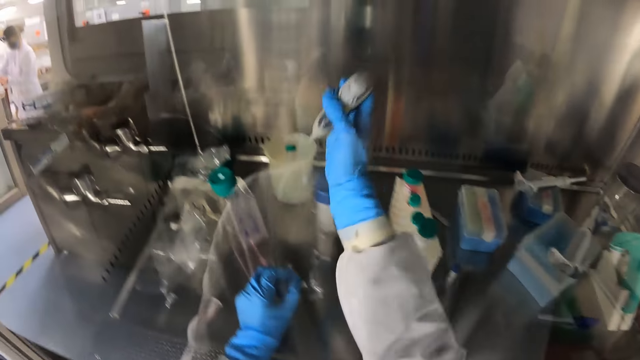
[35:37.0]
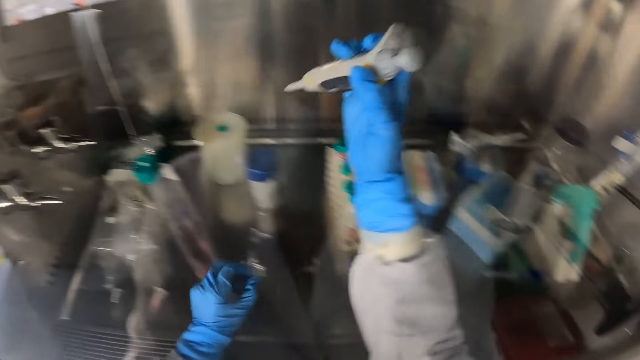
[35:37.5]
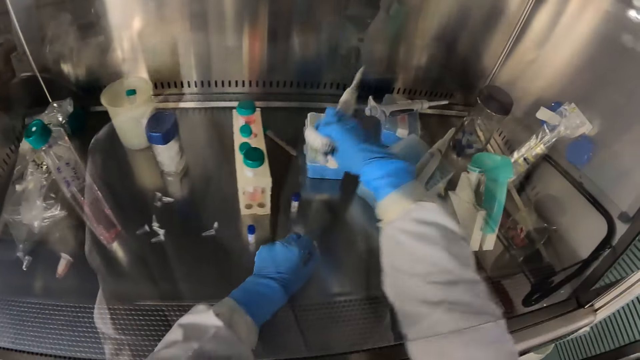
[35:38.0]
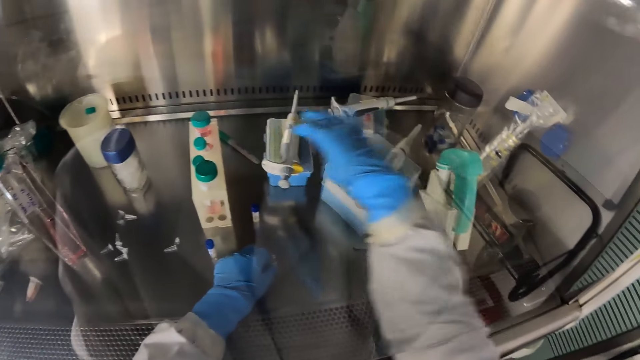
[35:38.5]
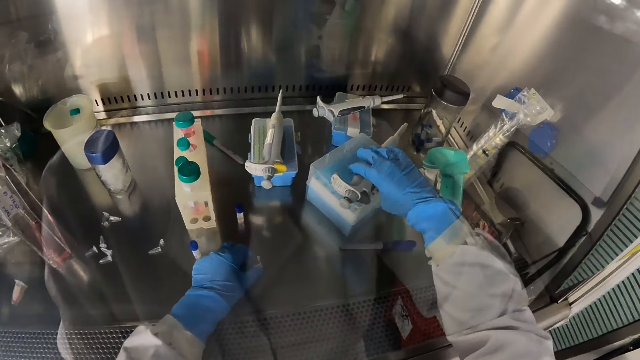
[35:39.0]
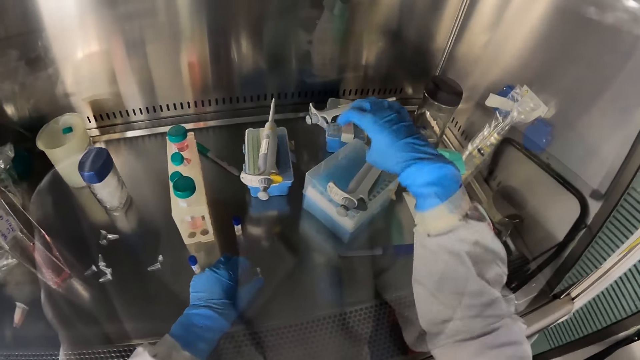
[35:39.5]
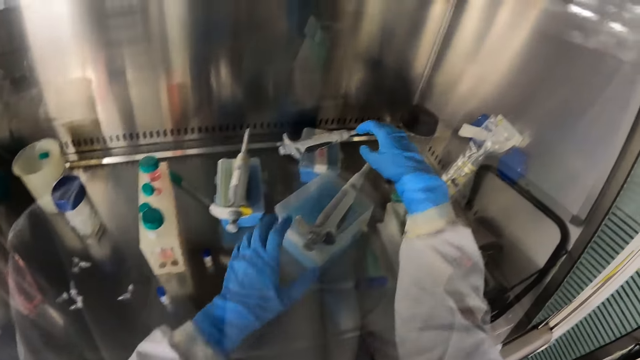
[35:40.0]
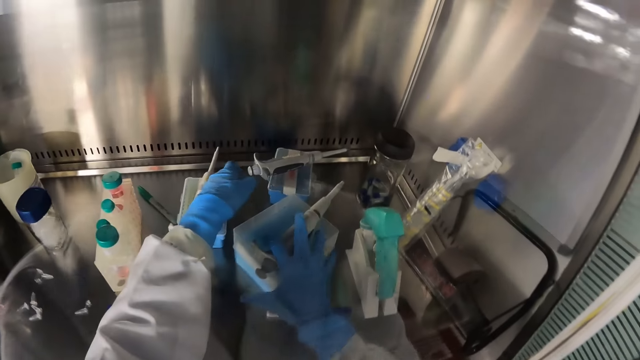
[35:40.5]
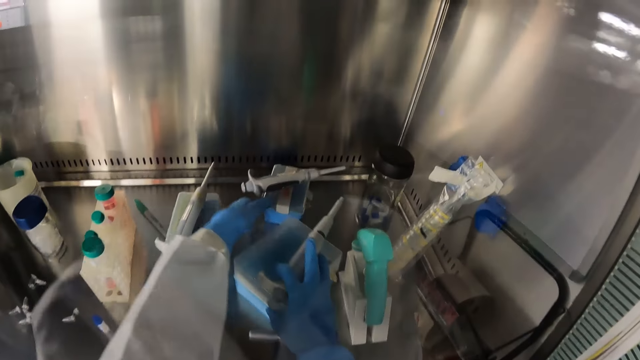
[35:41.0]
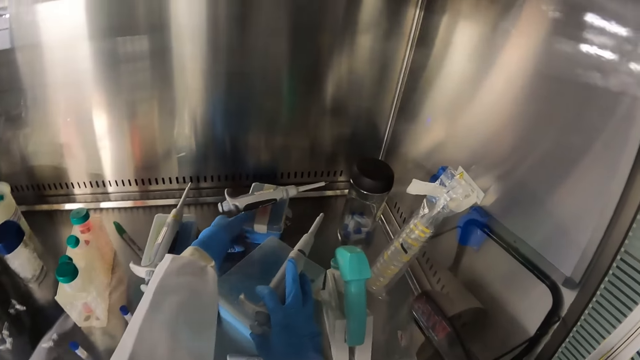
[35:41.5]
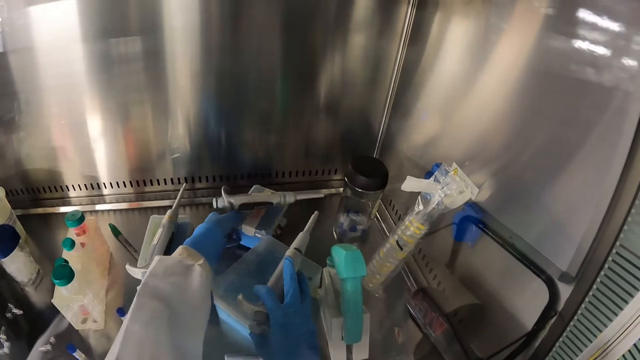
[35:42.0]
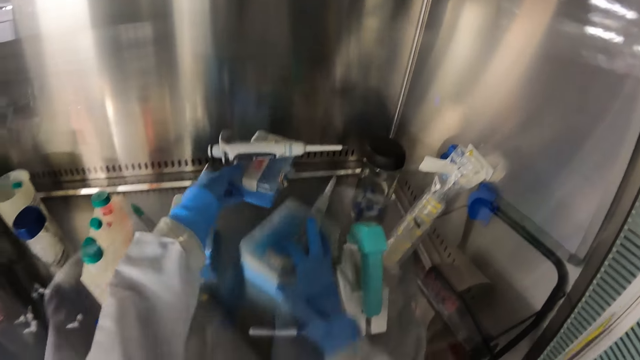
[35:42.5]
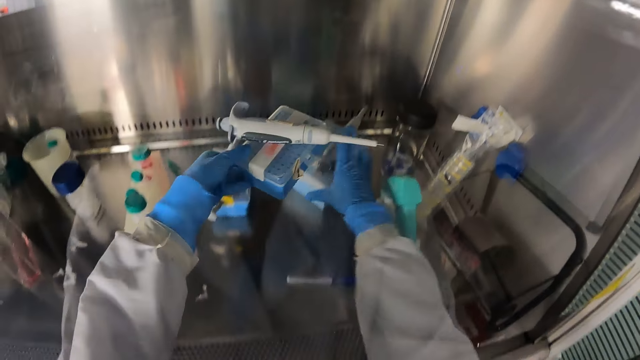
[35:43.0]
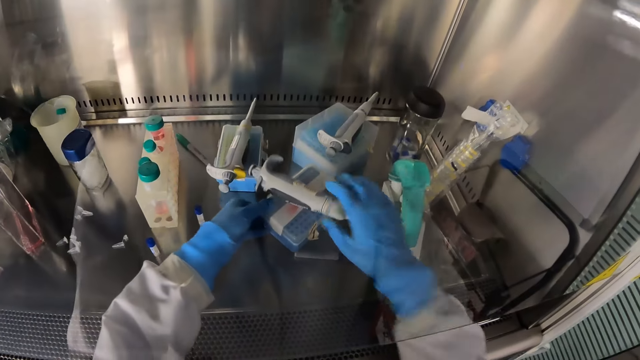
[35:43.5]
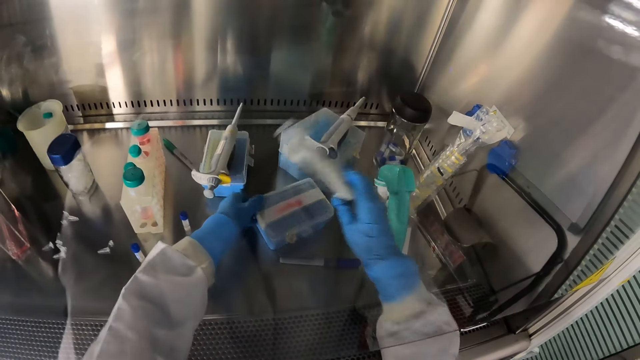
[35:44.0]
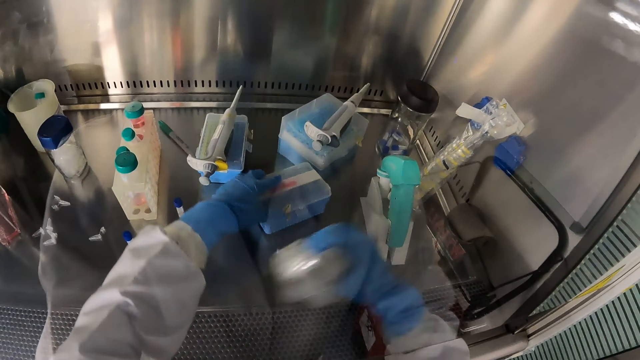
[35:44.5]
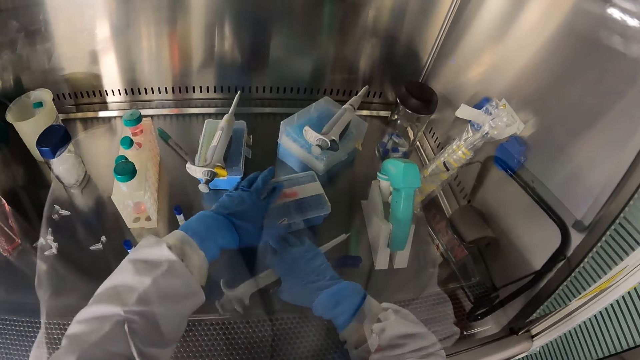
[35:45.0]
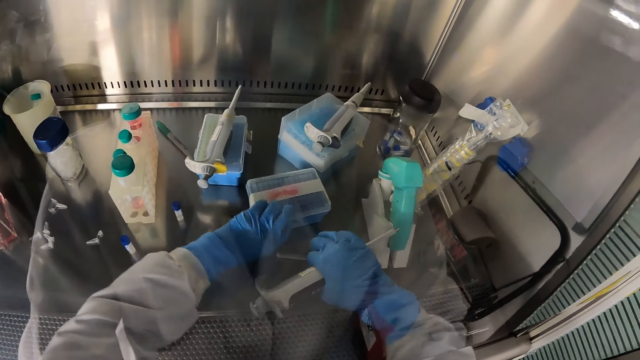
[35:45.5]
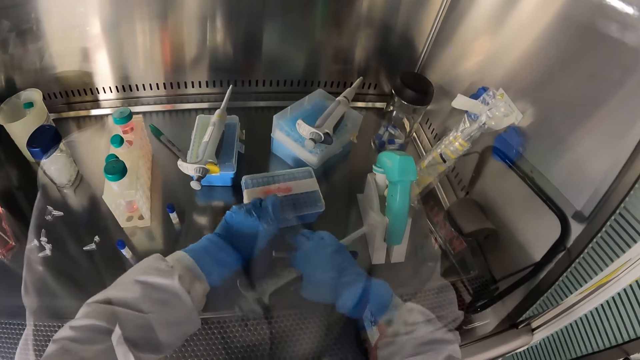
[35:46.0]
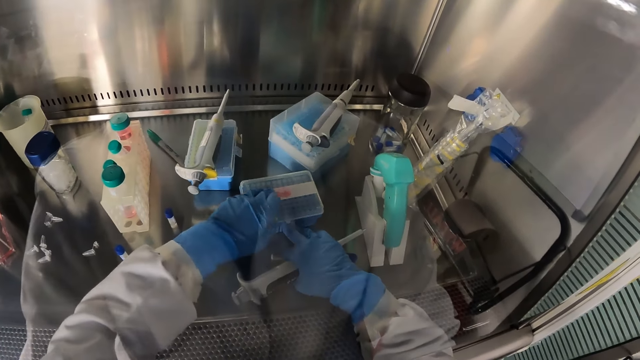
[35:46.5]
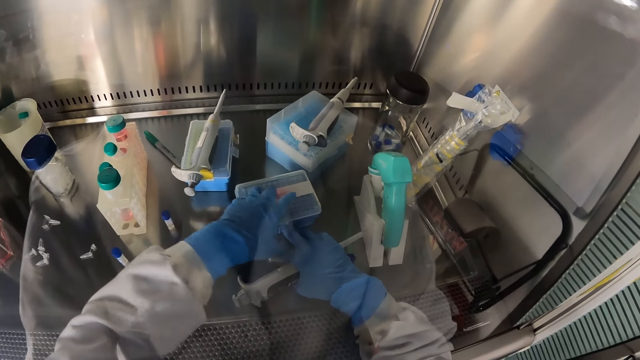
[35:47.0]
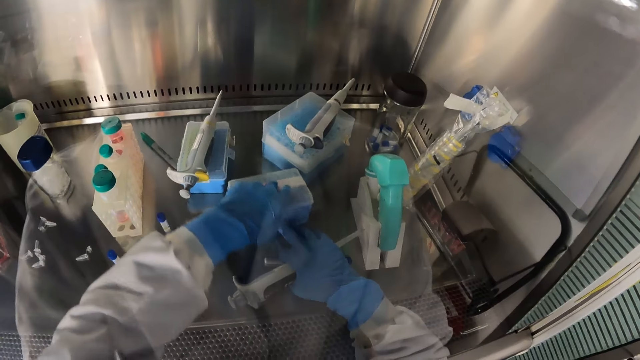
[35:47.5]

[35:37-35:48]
The camera wearer dips the baster in a container. She places the test tube in her left hand on the laboratory shelf. She places the vacutainer tube in a test tube rack with her left hand. She places the baster on a case. She shifts a test tube crate on the laboratory shelf with her right hand. She carries the test tube crate from the laboratory shelf with her left hand. She picks the case and the baster from the counter. She moves the case on the table. She places the test tube crate in her left hand on the laboratory shelf. She picks a vacutainer tube from the test tube rack on the laboratory shelf with her left hand. She picks the baster from the case. She opens the case.

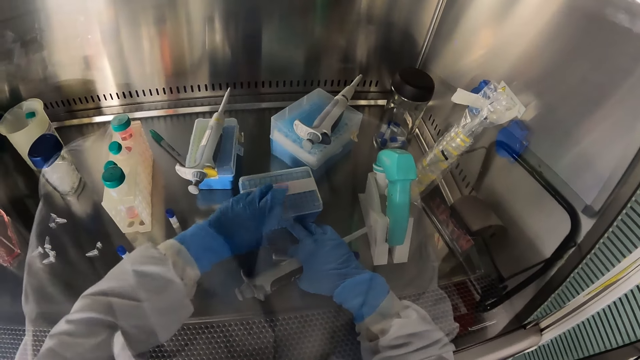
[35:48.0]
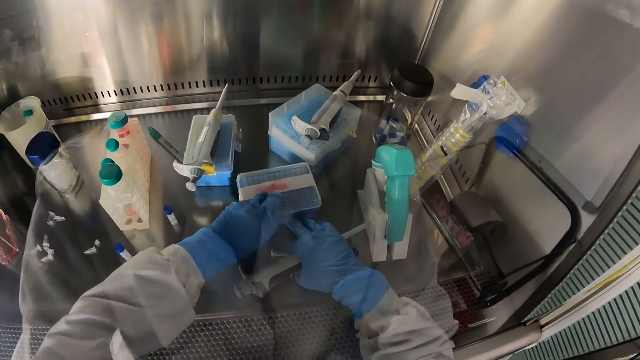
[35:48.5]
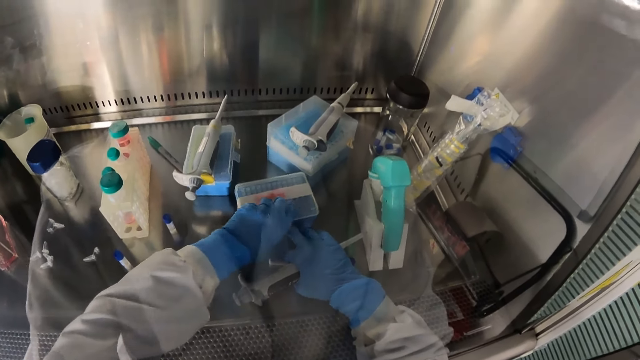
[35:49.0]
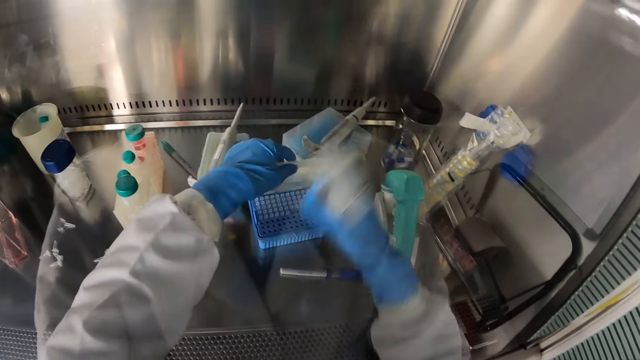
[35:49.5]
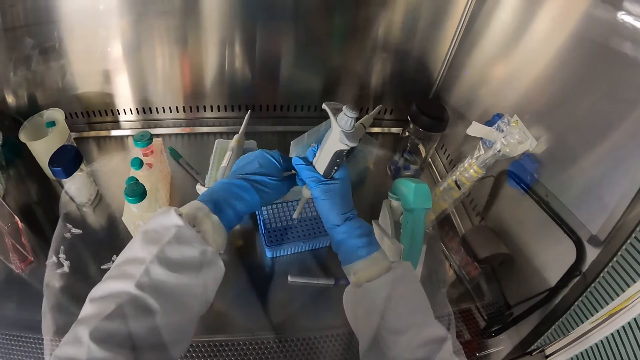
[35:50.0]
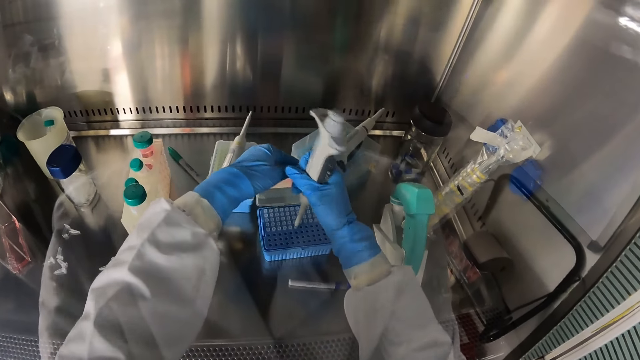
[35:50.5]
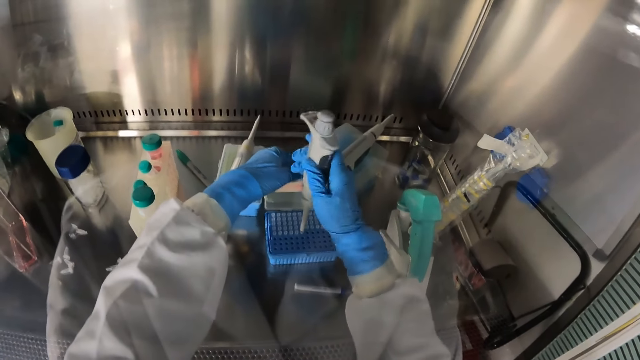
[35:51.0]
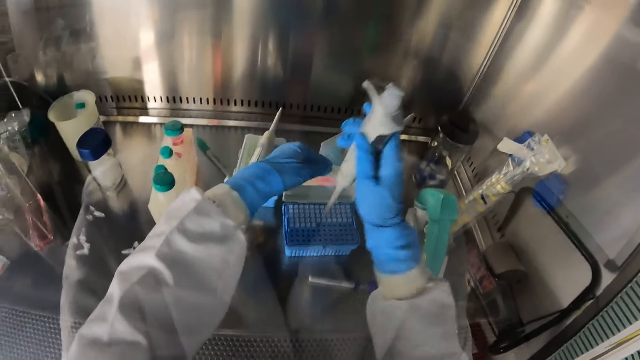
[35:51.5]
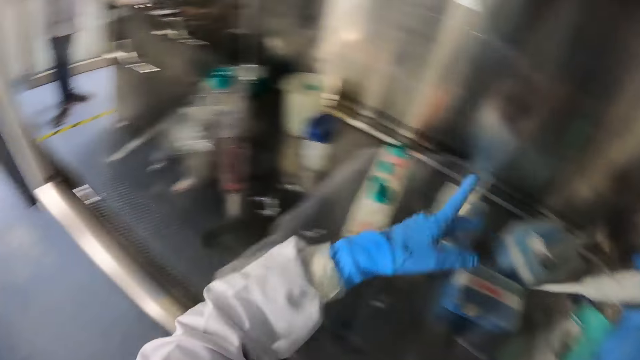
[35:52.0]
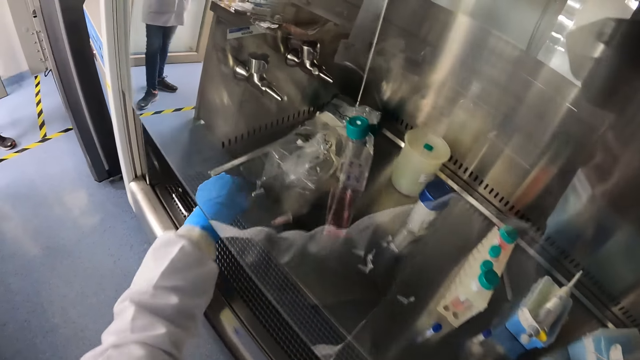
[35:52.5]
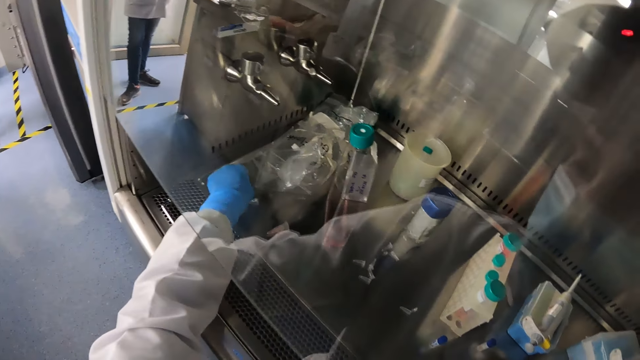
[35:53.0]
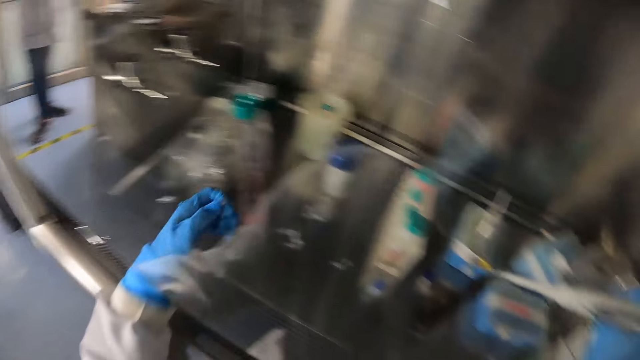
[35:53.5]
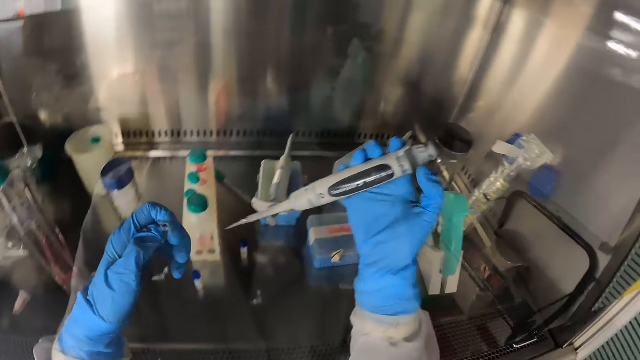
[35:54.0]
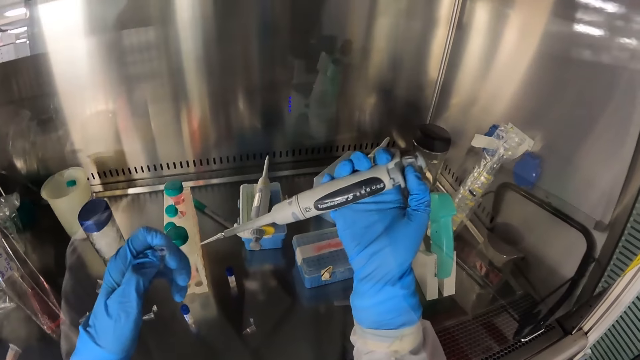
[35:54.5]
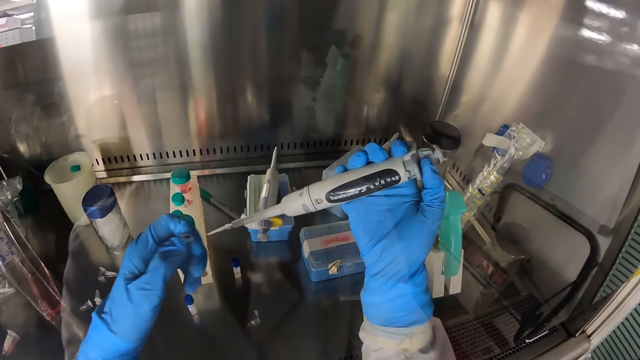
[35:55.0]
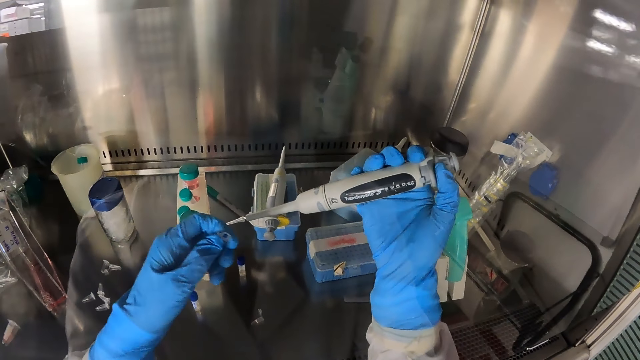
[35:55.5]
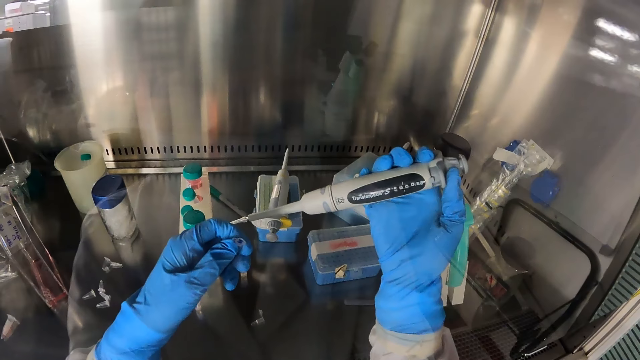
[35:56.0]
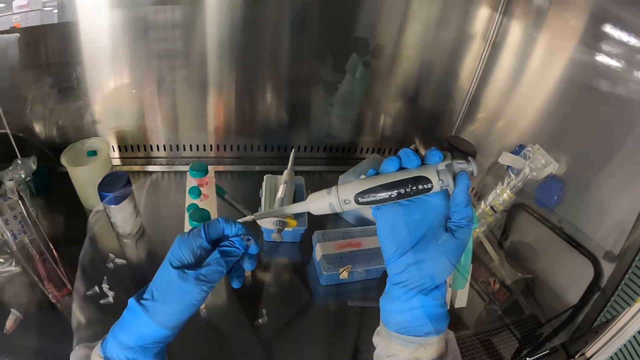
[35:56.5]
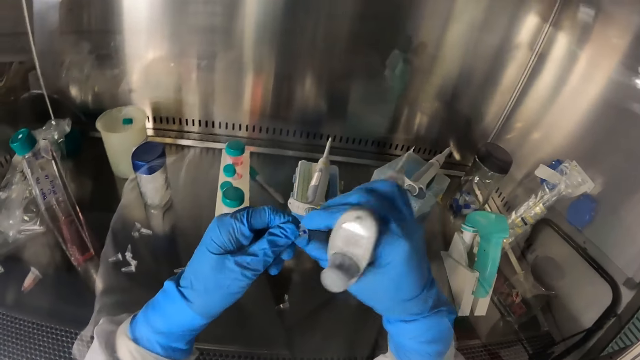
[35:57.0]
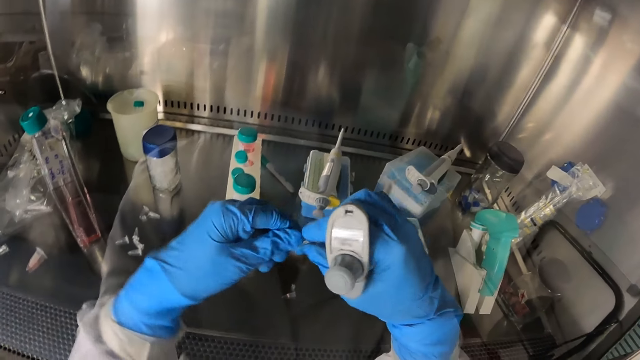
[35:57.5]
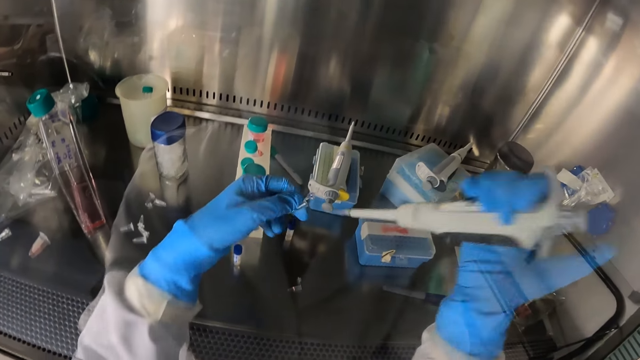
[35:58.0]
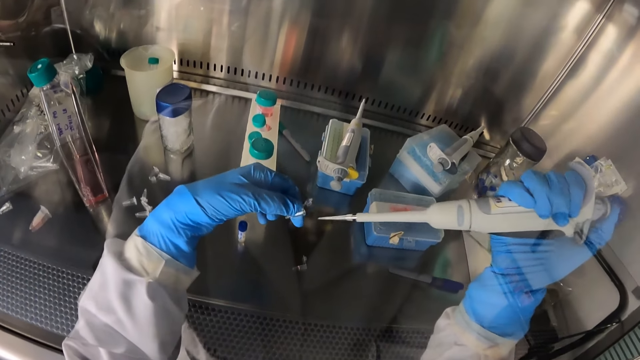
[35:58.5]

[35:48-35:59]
The camera wearer opens the test tube crate or case on the laboratory shelf with her left hand. She presses the test tube crate on the laboratory shelf with the micropipette or baster in her right hand. She picks an injector from the case with the baster. She closes the test tube crate on the laboratory shelf with her left hand. She picks a test tube from the laboratory shelf with her left hand. She looks at the baster. She opens the test tube in her left hand with her right hand.
